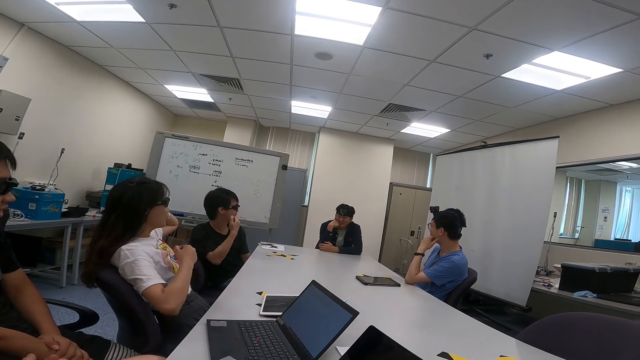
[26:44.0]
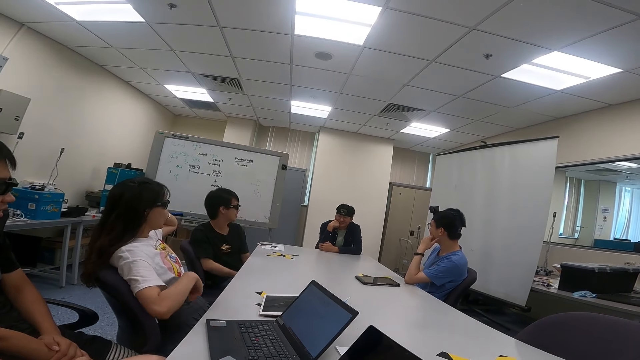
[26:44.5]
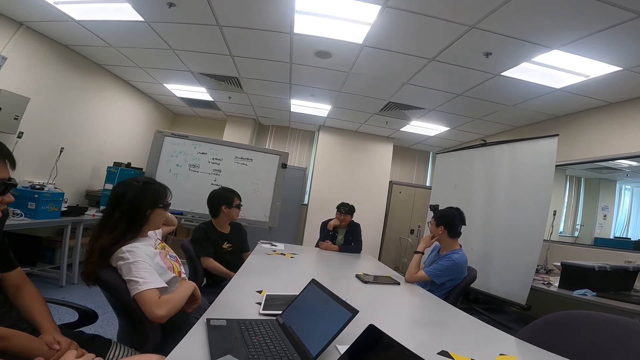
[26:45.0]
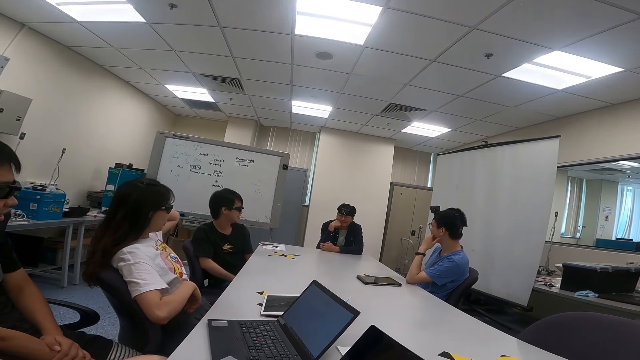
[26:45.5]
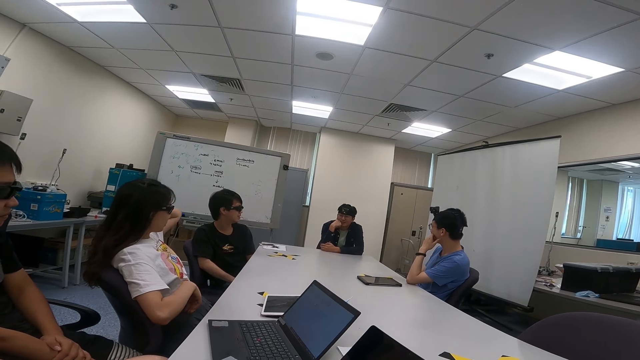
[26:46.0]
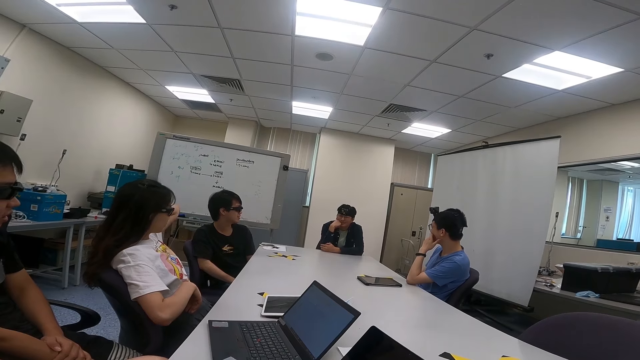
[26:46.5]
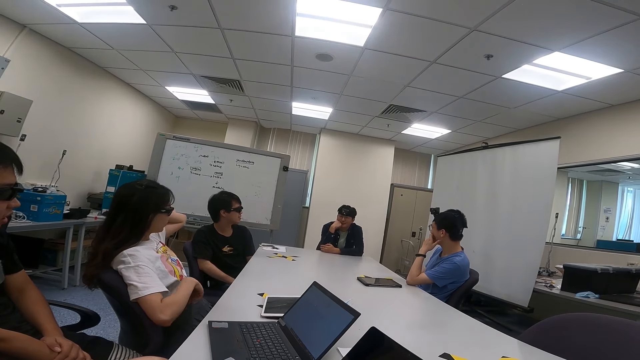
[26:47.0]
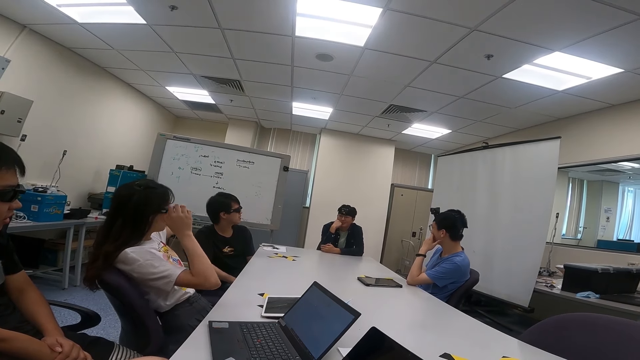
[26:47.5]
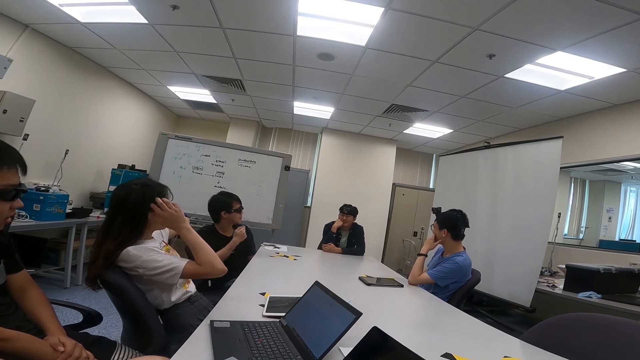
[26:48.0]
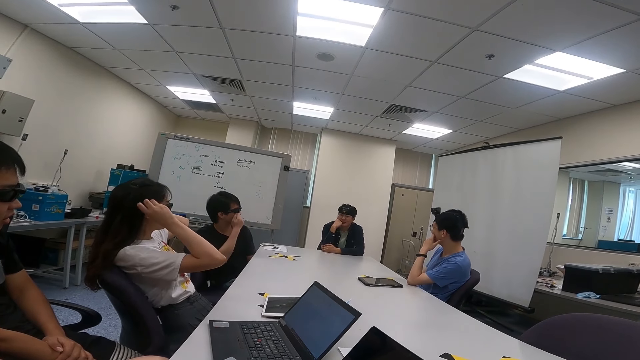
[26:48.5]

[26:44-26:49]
A person talks to another person. A person touches the face.

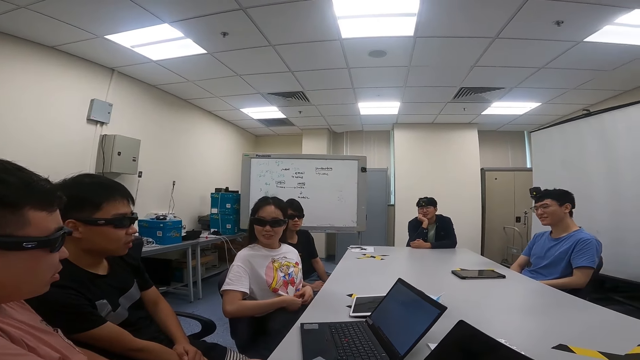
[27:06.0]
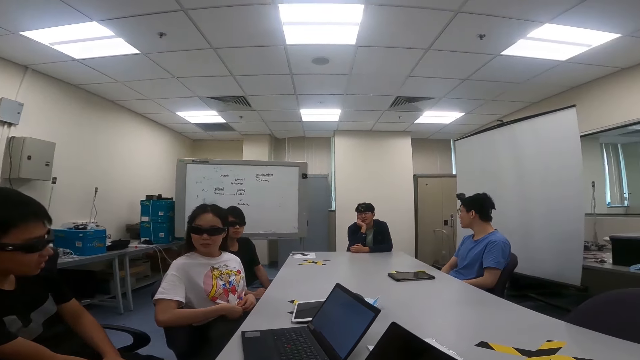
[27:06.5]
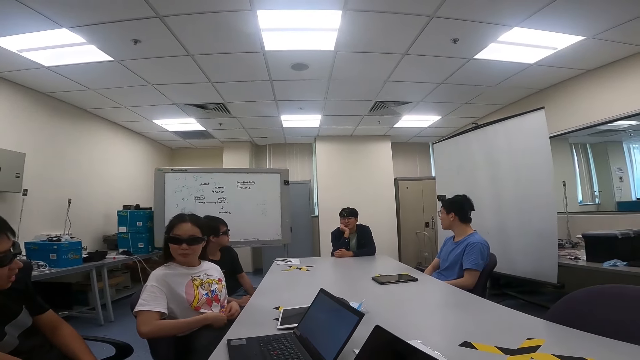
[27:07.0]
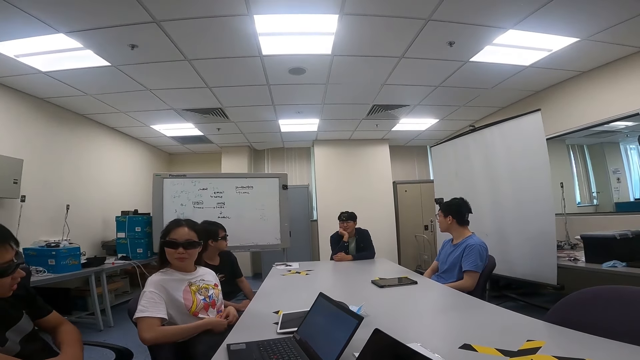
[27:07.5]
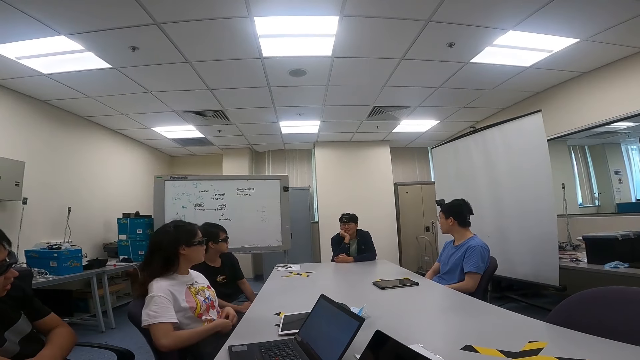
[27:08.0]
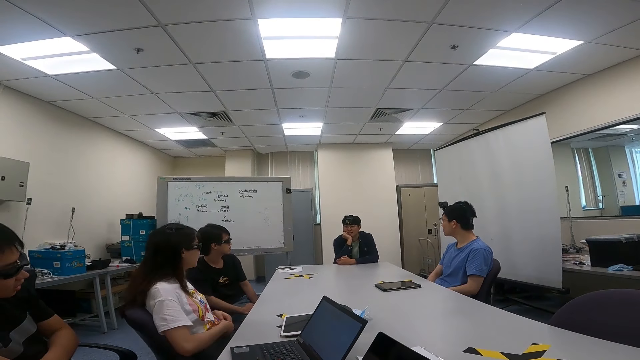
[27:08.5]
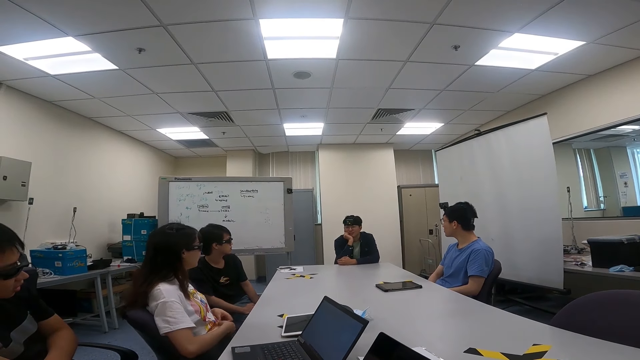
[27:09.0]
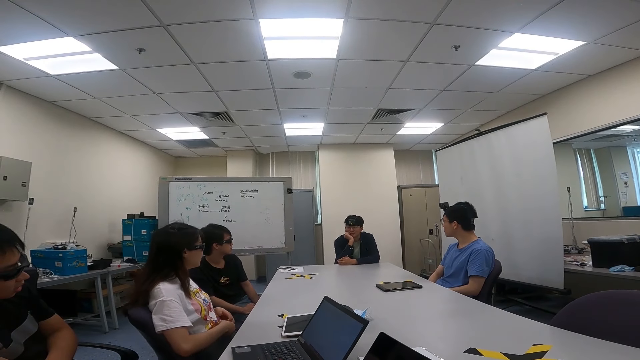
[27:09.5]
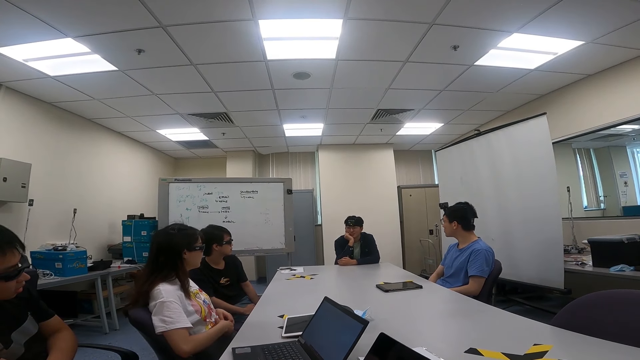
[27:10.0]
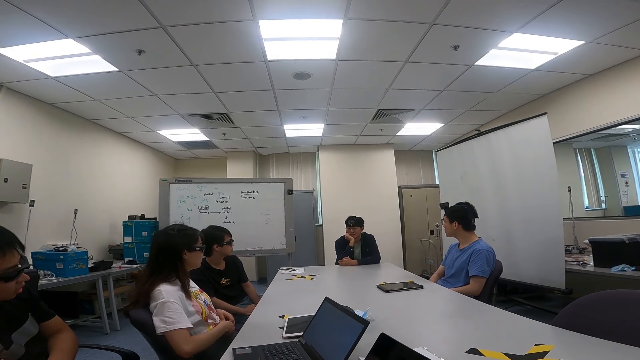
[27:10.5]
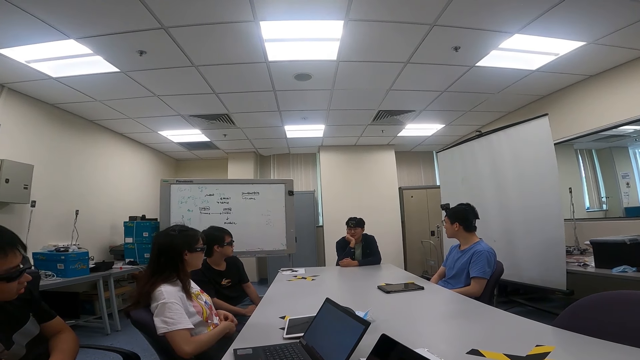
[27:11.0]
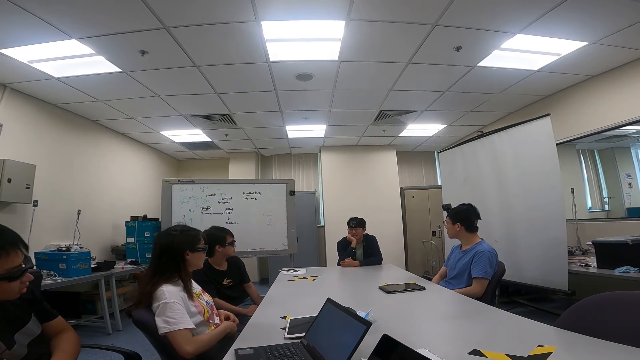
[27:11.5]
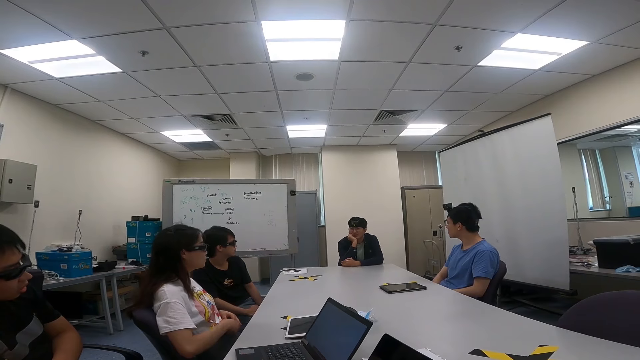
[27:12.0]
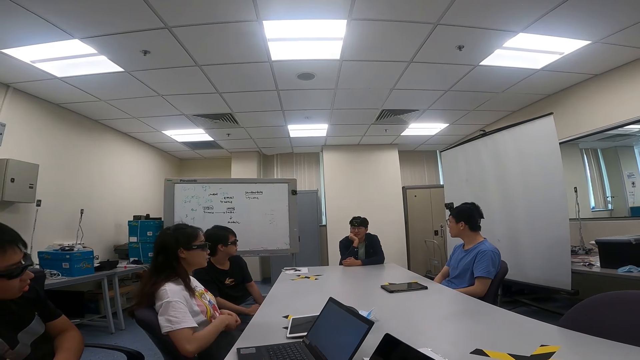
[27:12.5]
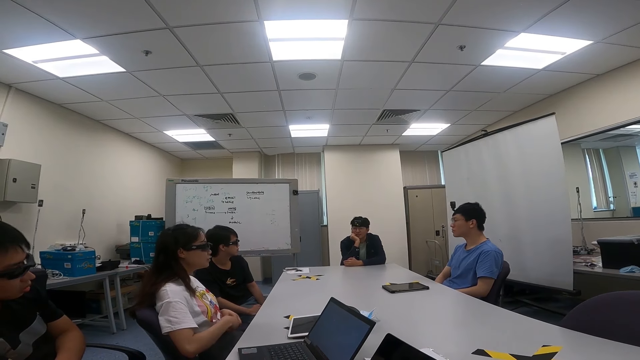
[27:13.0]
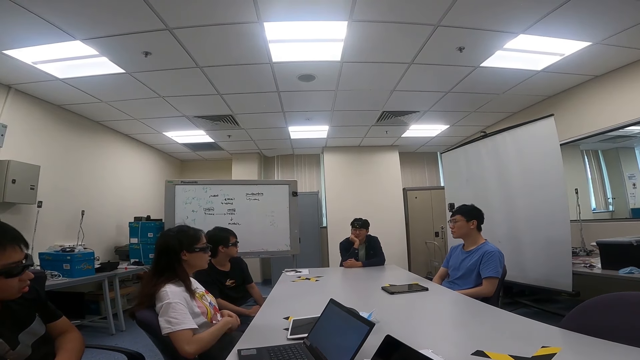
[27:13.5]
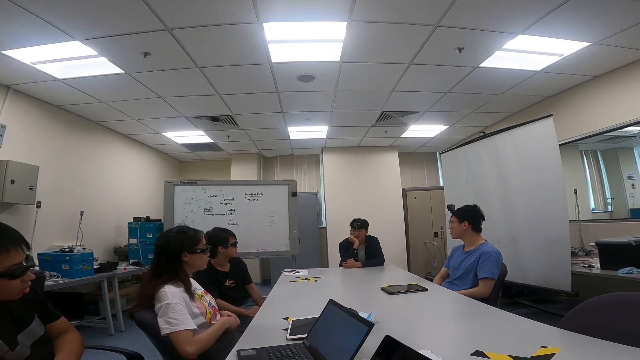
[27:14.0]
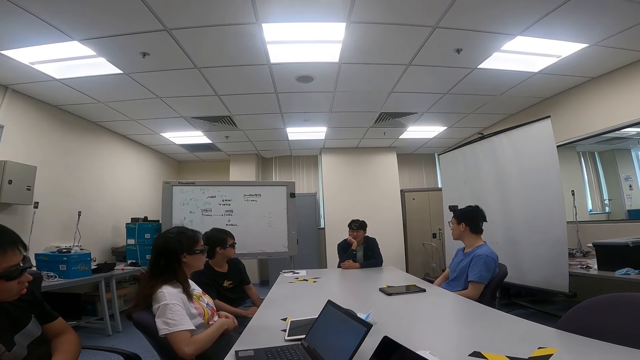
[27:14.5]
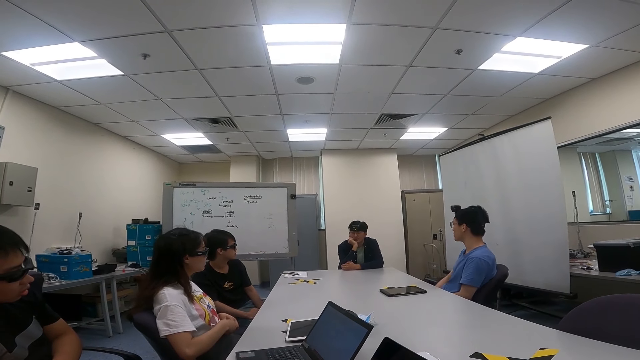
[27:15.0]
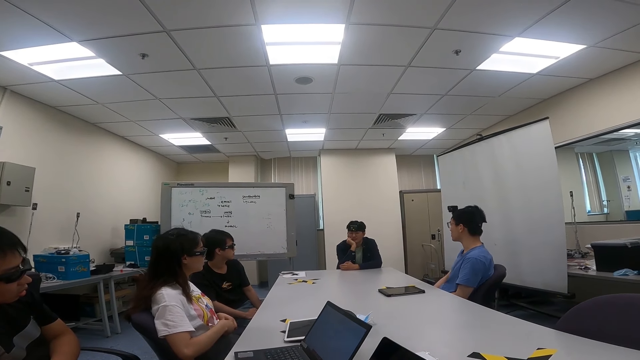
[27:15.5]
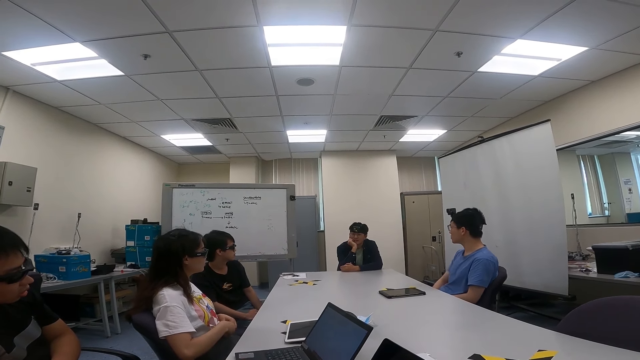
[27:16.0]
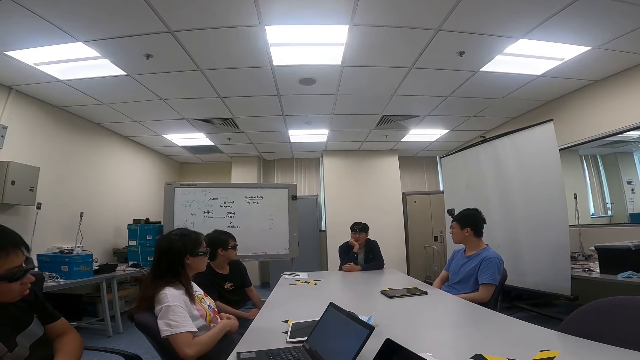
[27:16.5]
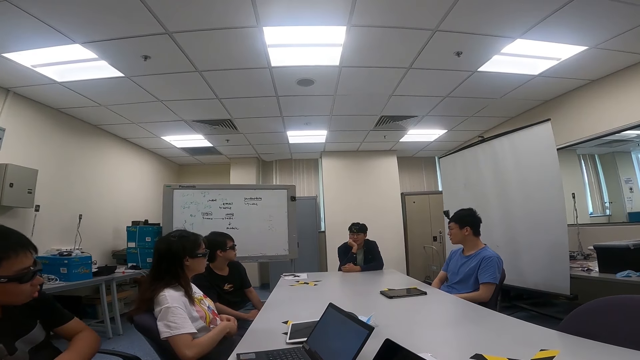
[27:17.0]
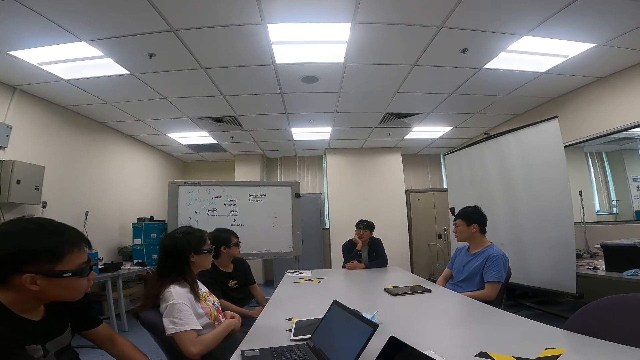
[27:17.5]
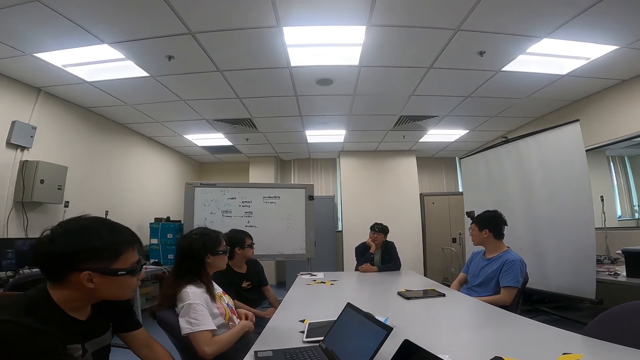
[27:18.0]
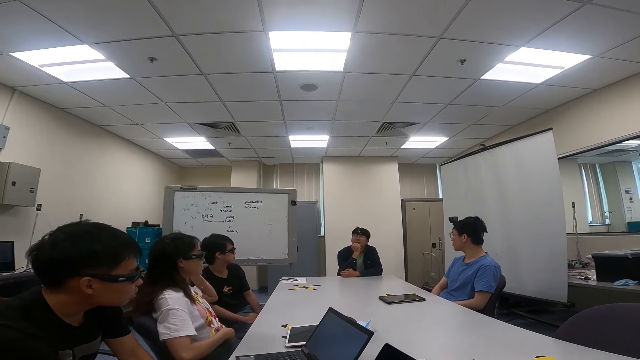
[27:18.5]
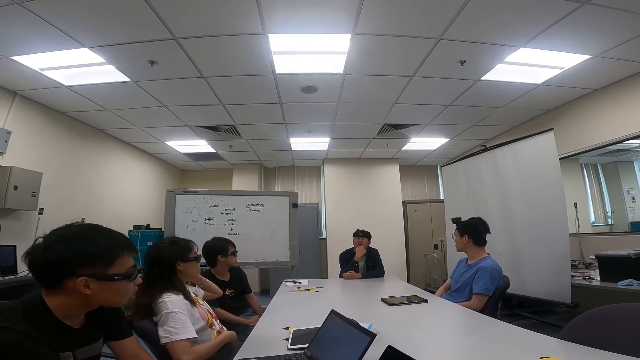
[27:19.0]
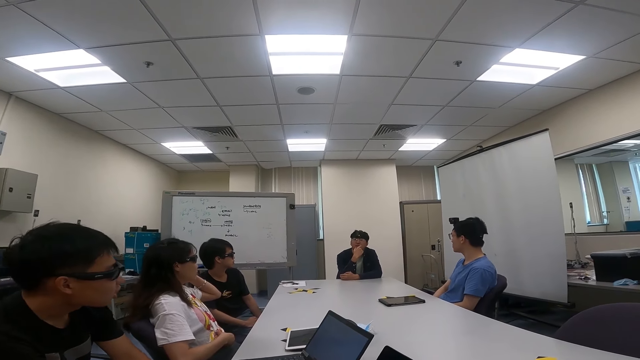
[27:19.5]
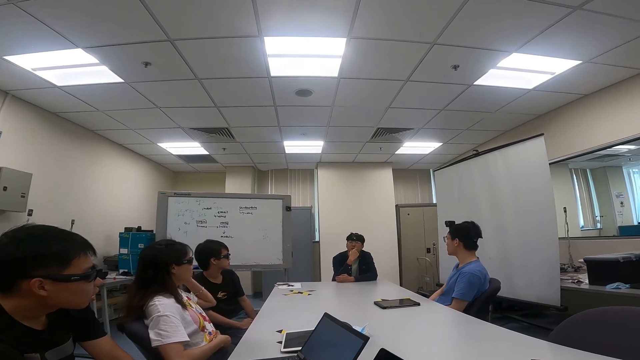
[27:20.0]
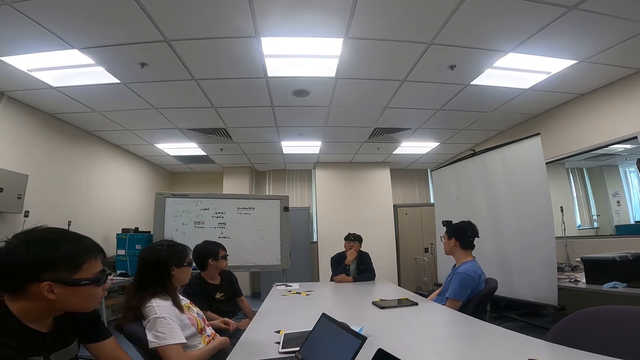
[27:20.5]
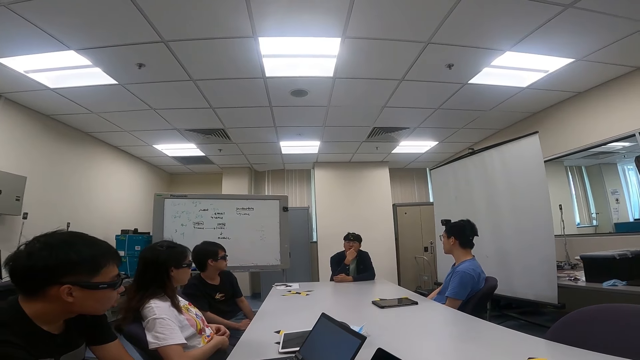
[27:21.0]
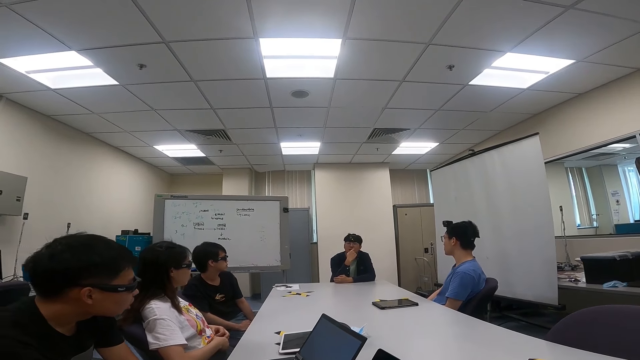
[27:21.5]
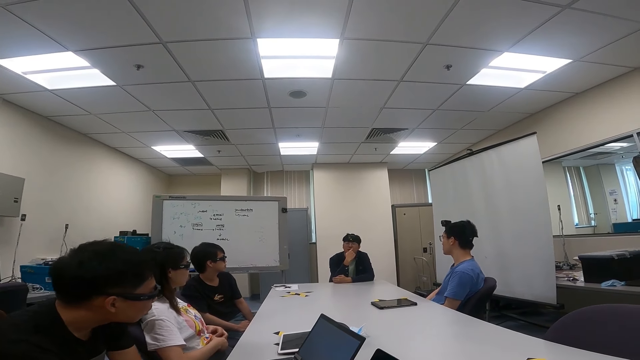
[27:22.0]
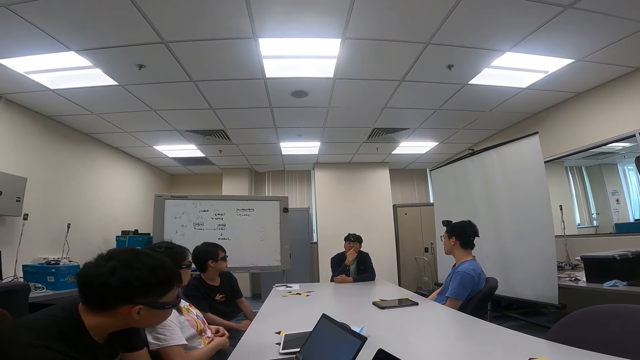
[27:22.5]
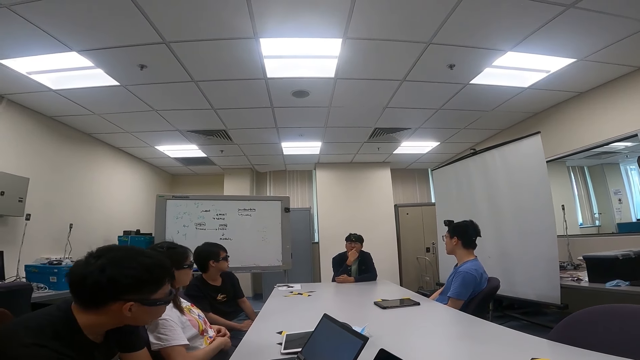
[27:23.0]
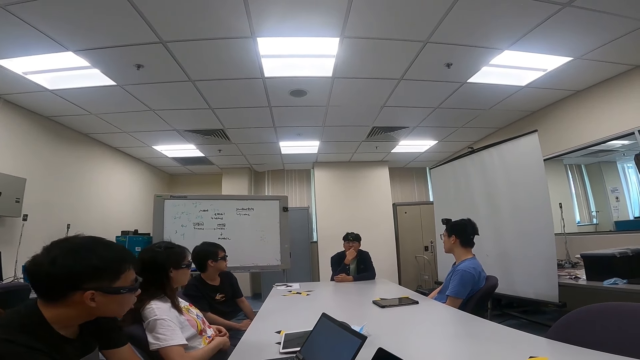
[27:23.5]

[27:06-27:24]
A person talks to the camera wearer. A woman nods the head. Another person swings on a chair. A man nods his head. Another man nods his head. A third man moves forward and talks to a fourth man. The fourth man moves his head. The first man looks around. Another woman lifts her hand upwards, lowers her hand, and looks around.
